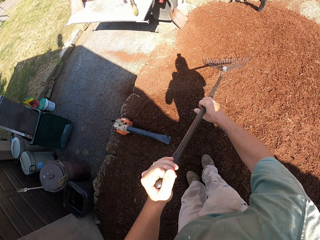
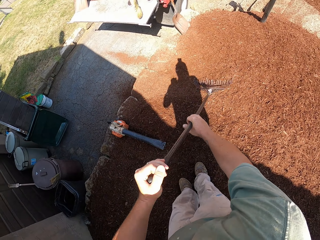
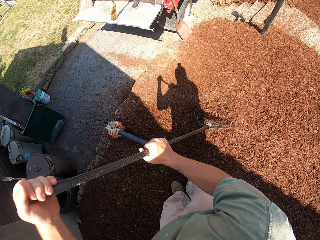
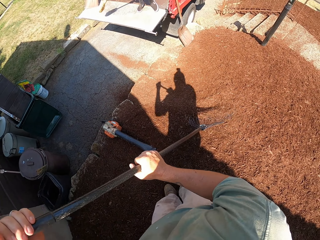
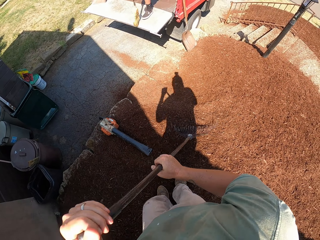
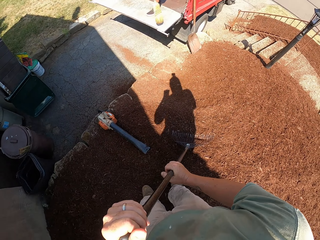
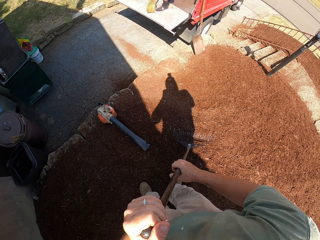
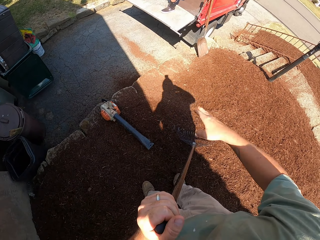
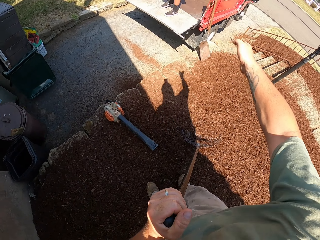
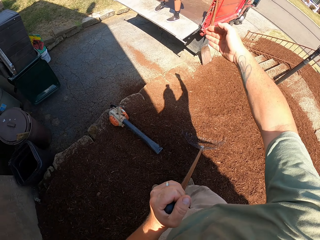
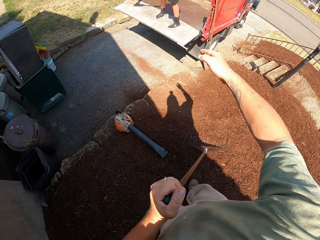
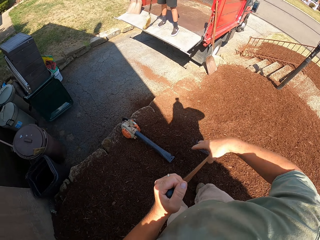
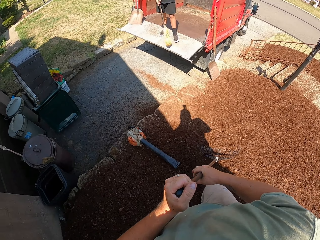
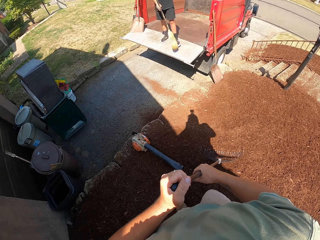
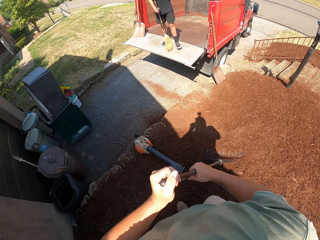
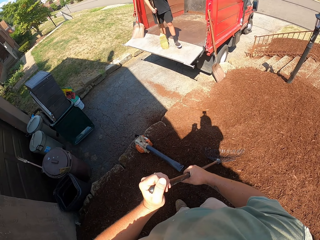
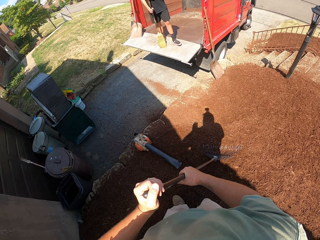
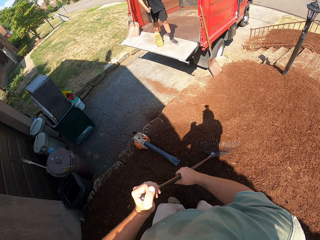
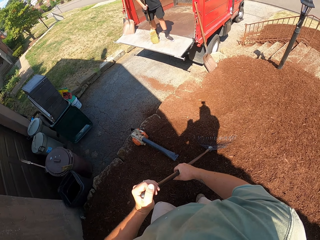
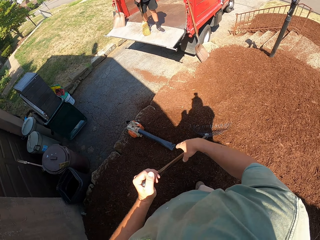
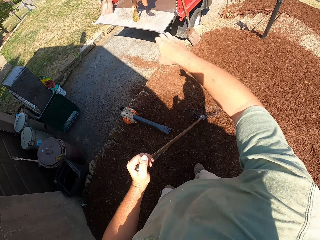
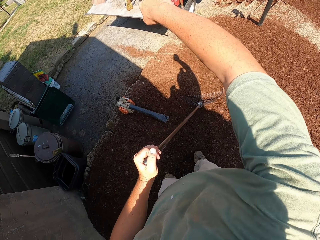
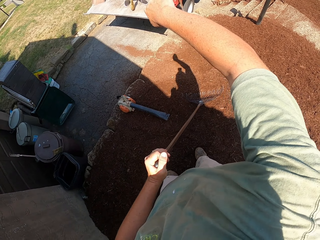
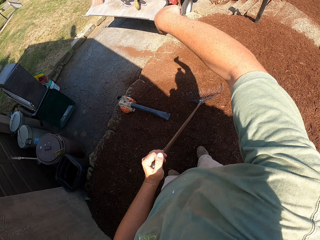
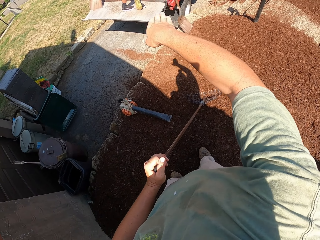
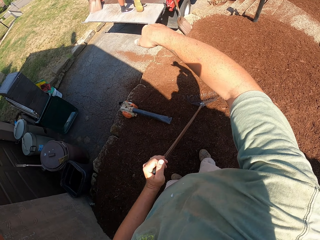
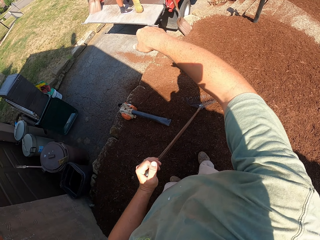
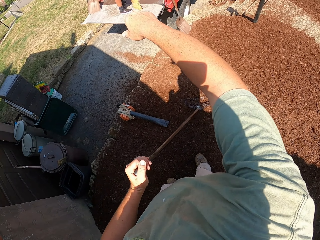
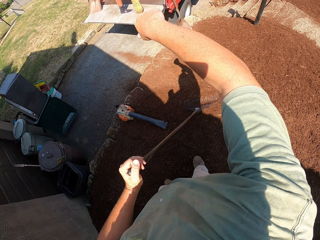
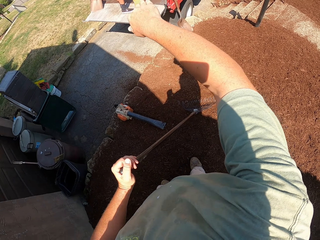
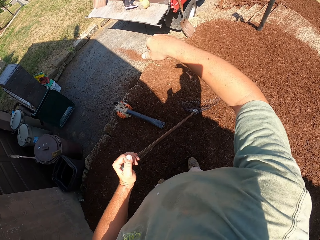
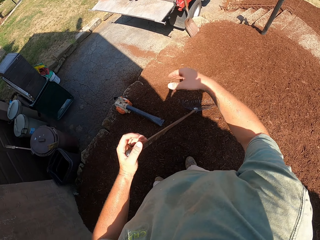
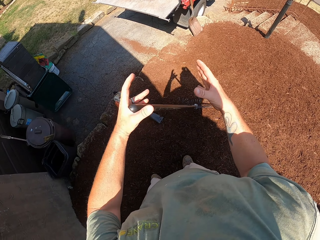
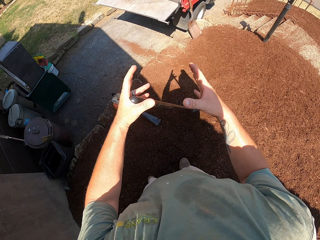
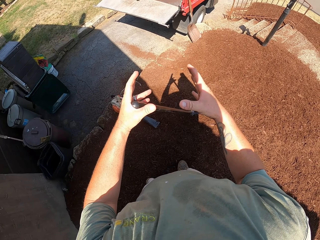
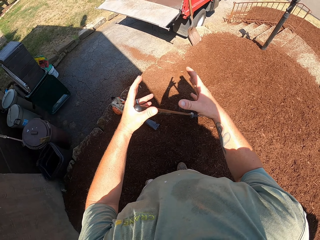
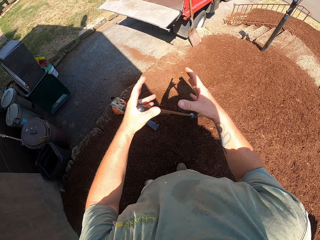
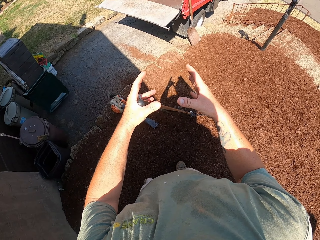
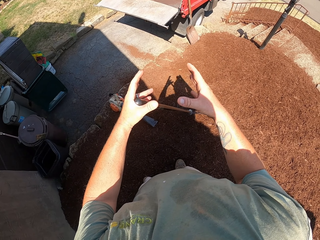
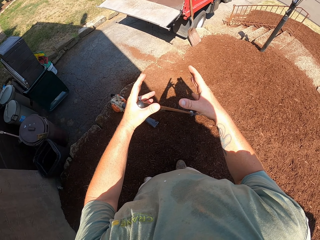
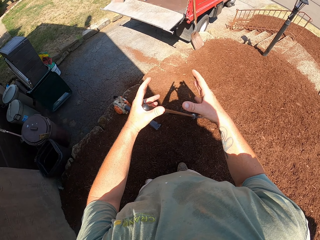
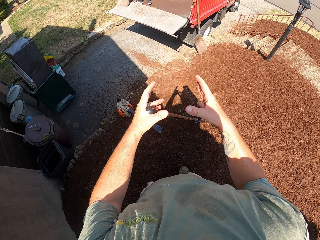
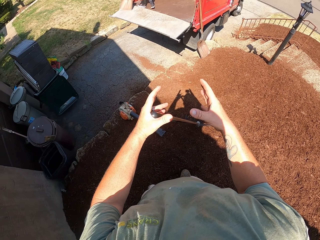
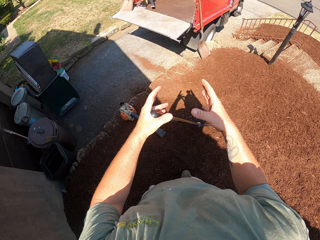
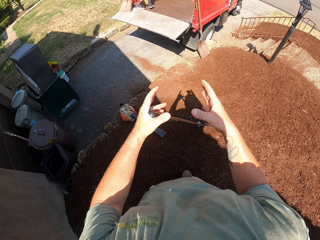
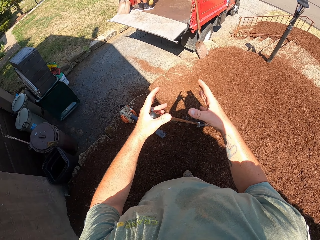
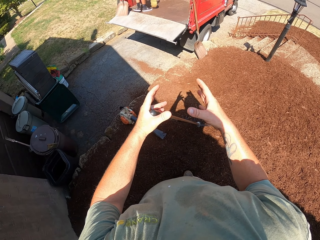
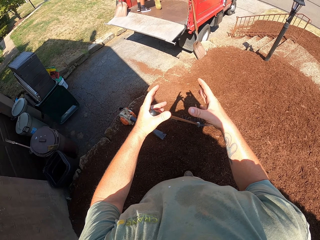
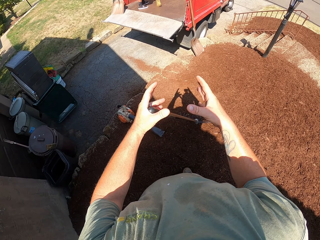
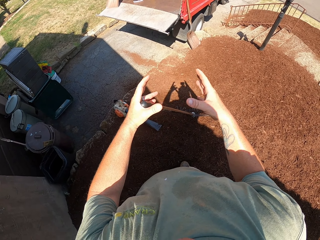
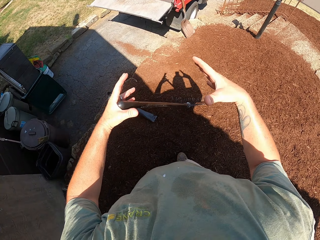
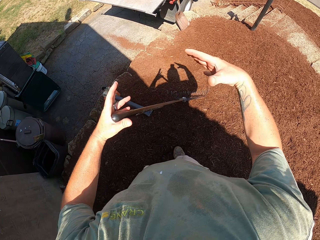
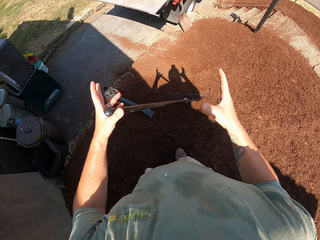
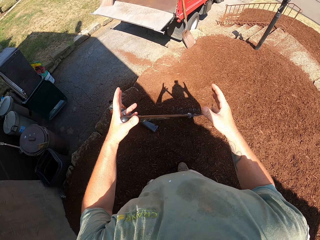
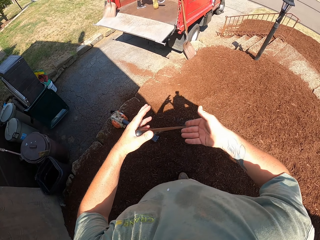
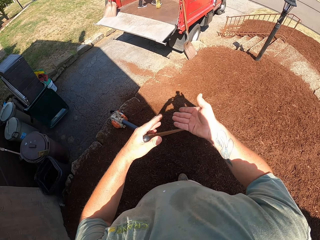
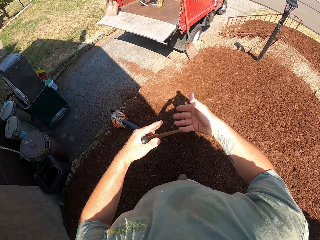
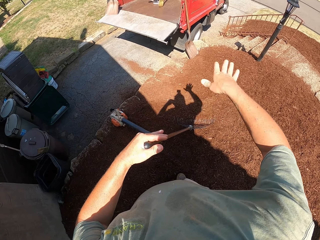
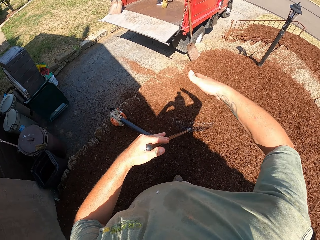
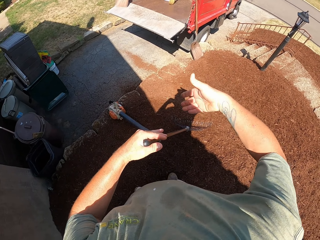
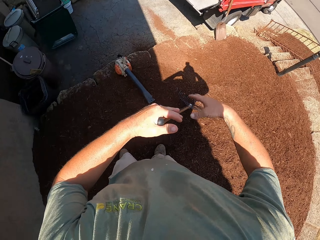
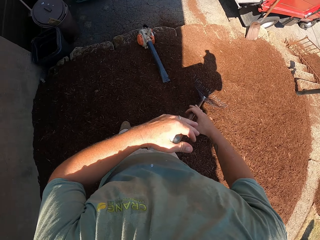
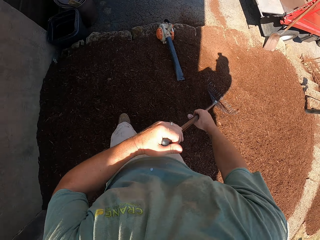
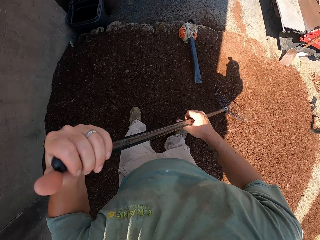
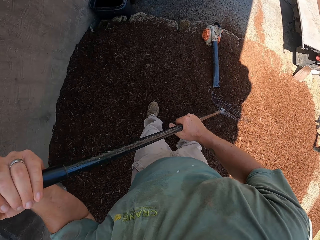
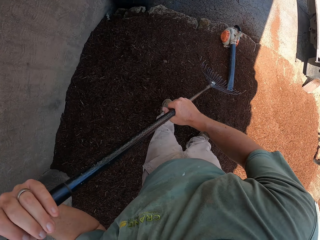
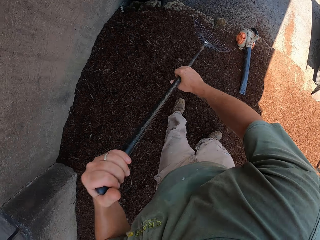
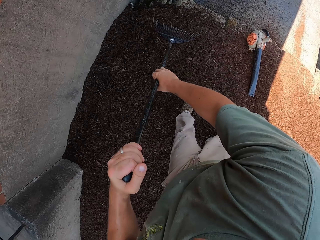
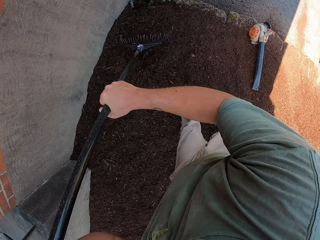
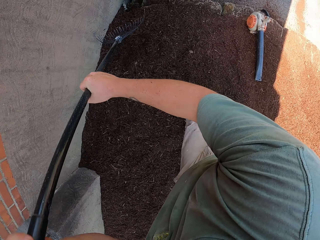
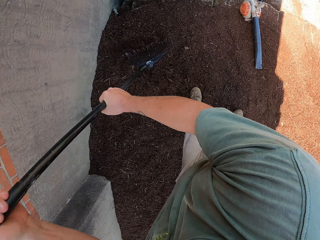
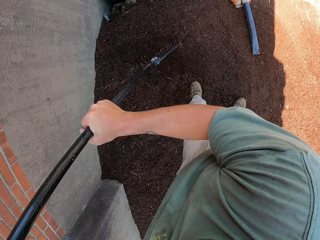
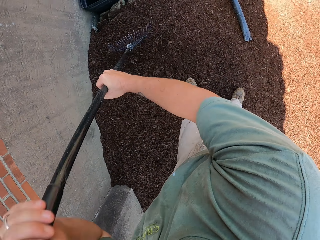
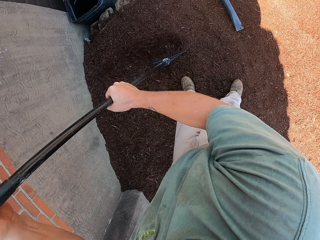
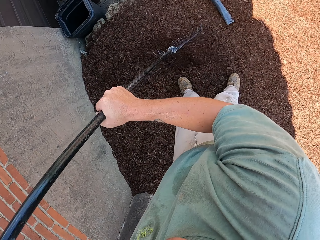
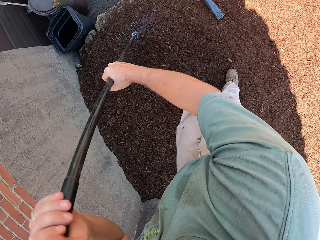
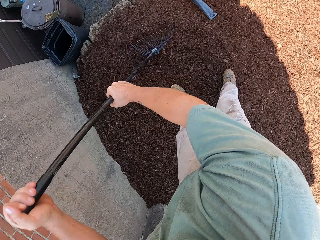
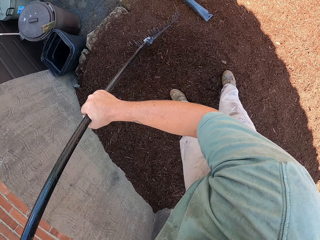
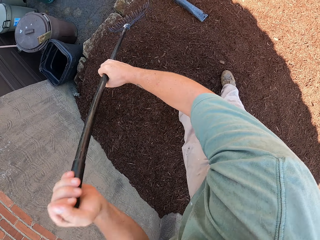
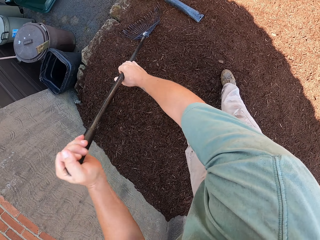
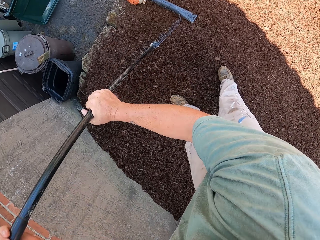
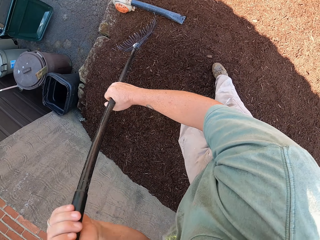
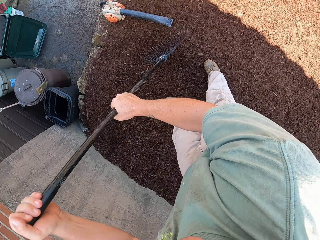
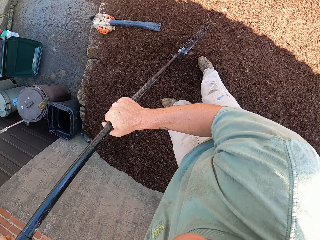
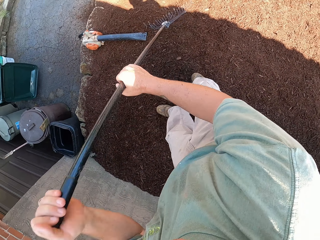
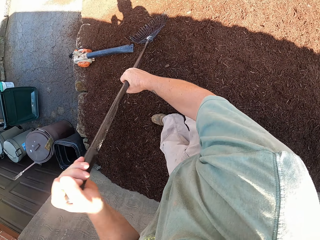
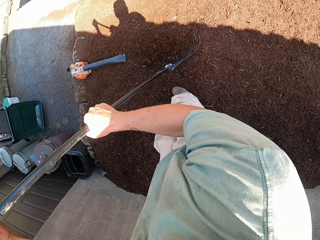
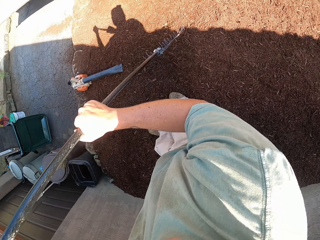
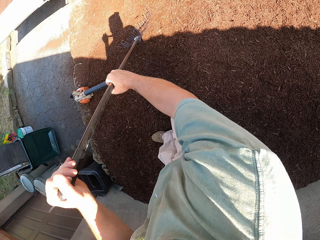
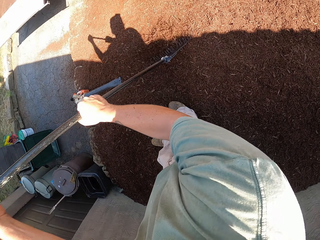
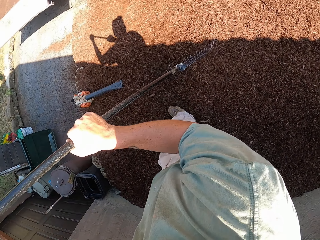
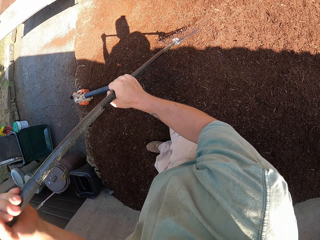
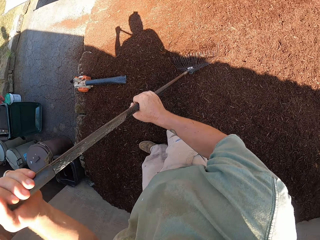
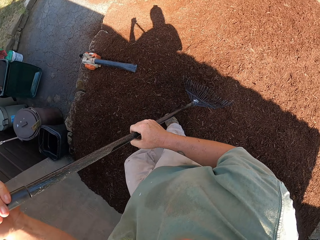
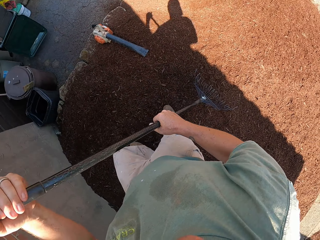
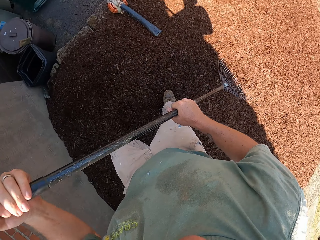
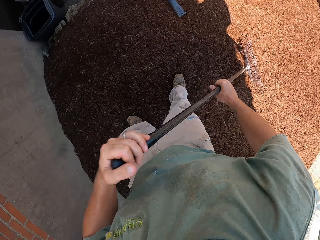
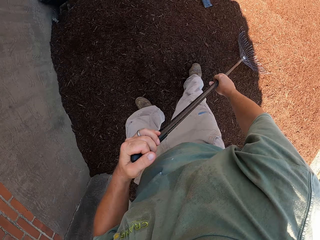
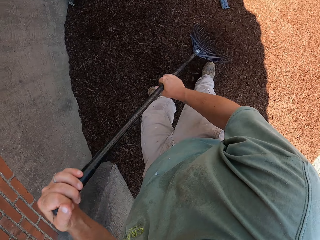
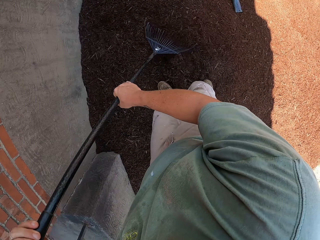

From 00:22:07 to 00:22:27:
A man removes sand from the truck with a broom. The camera wearer lifts his hand while talking to the man. He rakes the loose soil.

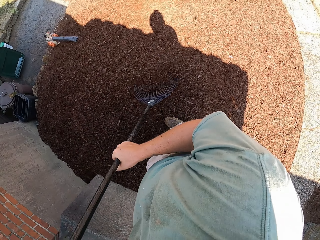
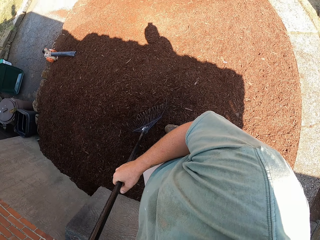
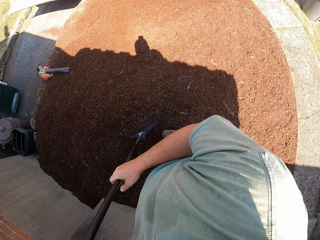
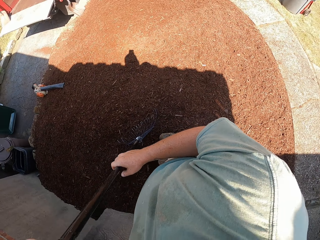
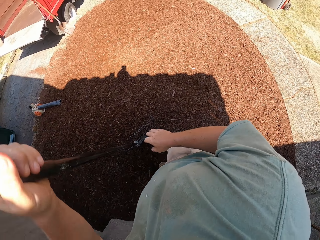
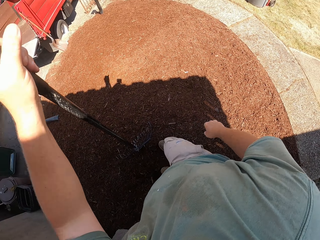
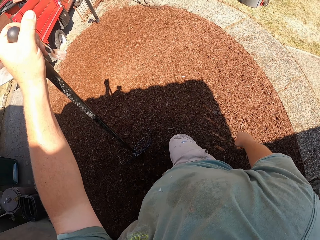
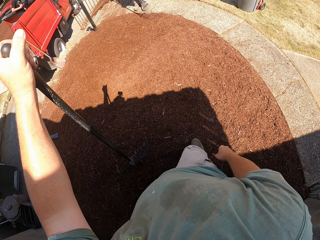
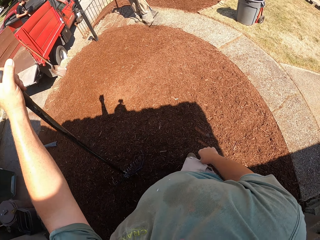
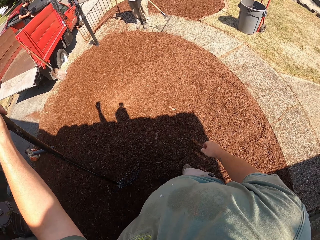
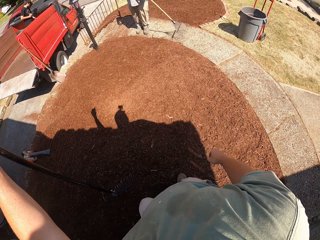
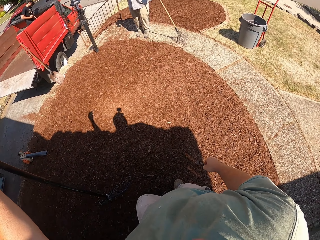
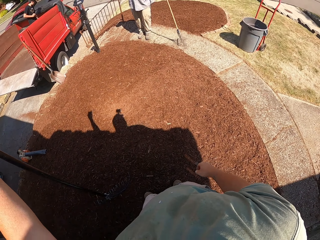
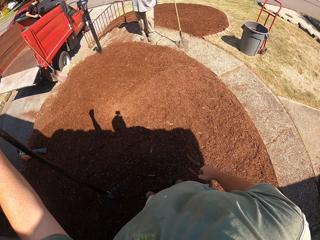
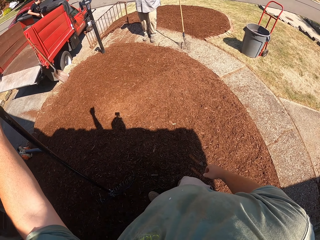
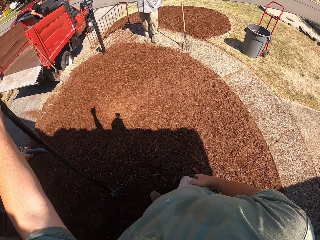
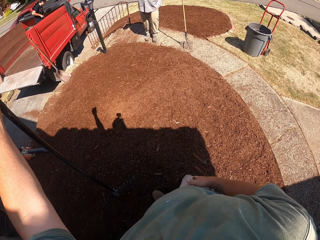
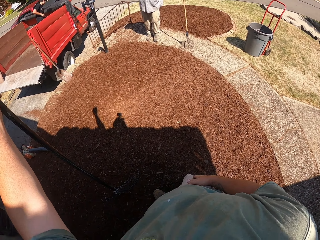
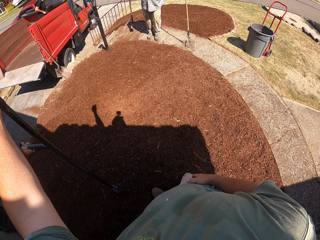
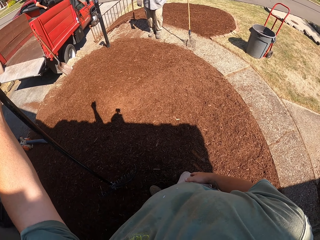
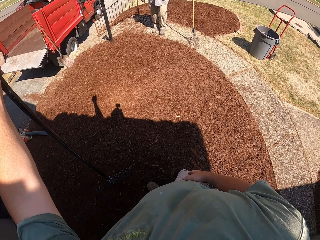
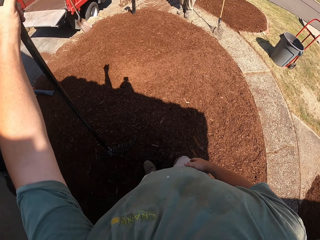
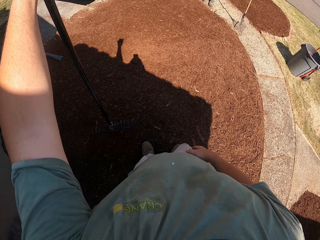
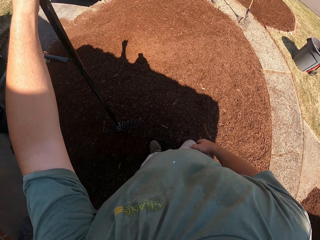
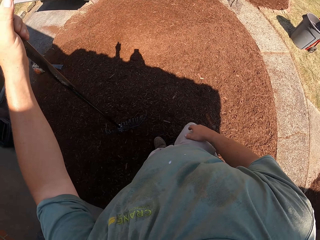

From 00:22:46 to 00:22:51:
A man rakes the loose soil on the ground.
